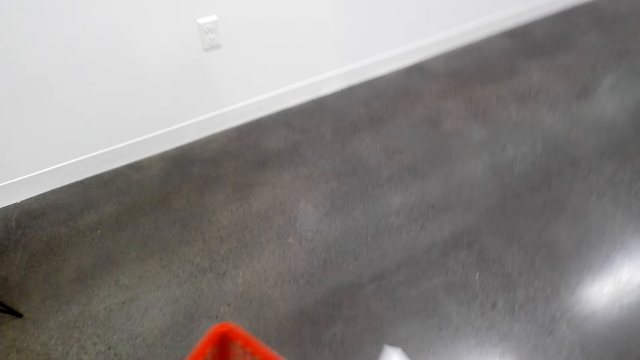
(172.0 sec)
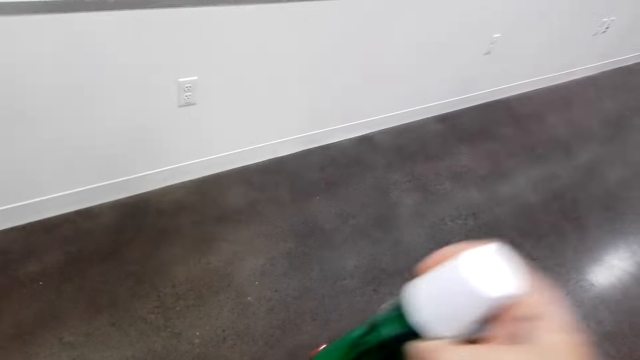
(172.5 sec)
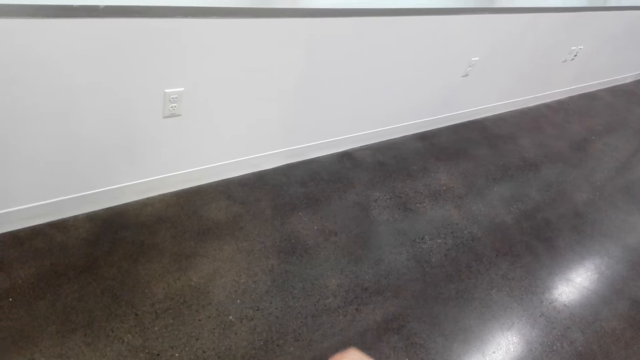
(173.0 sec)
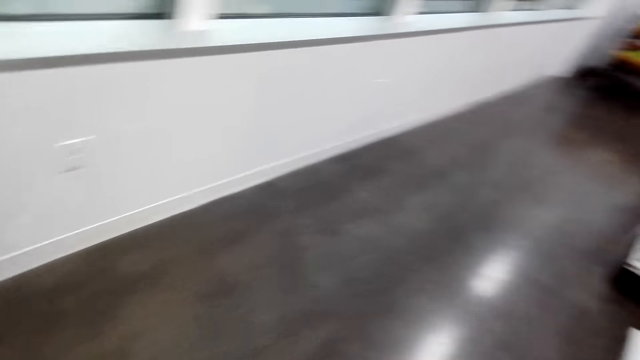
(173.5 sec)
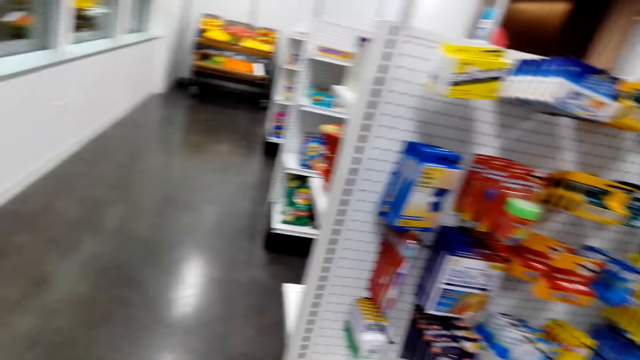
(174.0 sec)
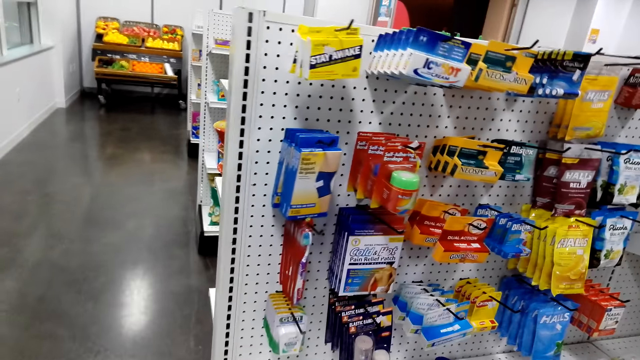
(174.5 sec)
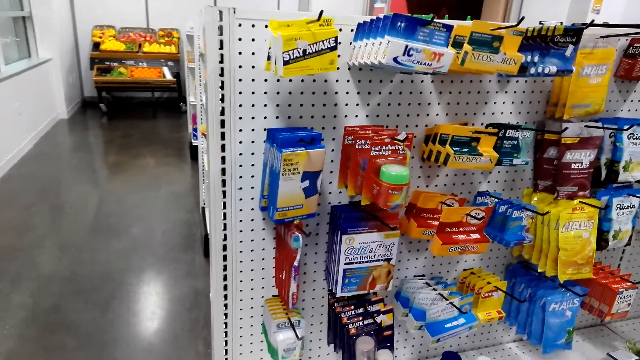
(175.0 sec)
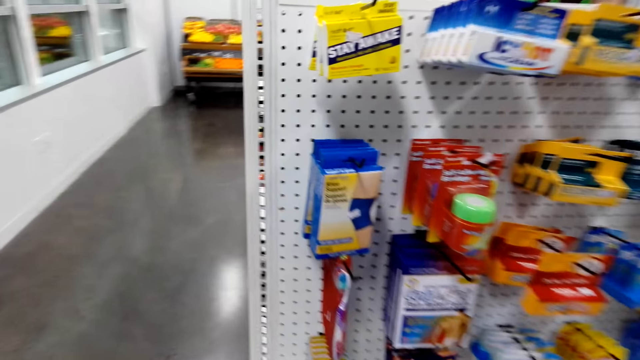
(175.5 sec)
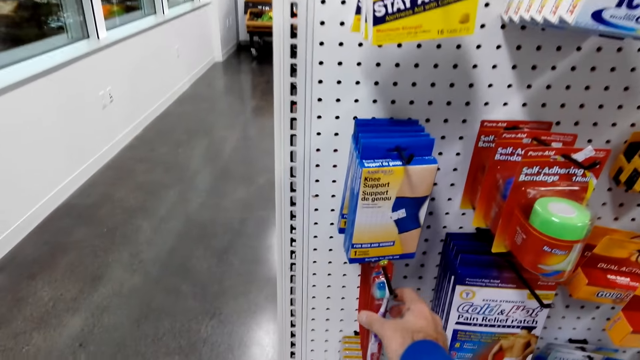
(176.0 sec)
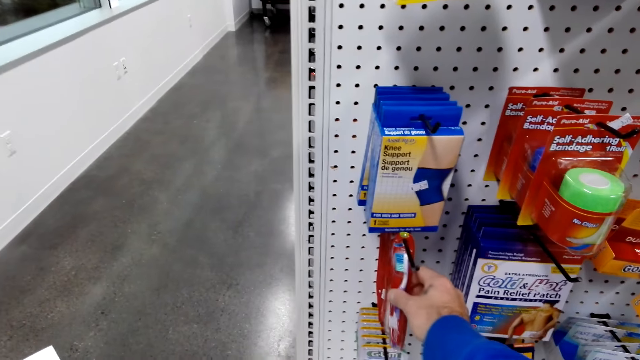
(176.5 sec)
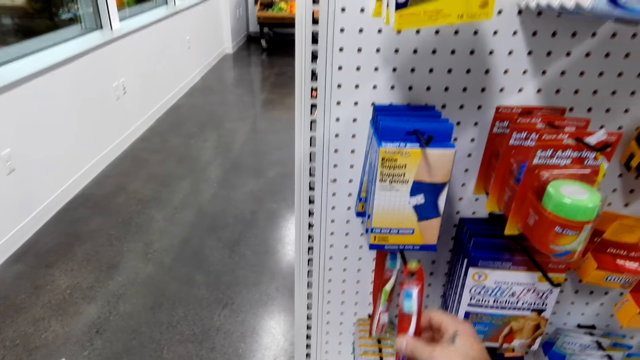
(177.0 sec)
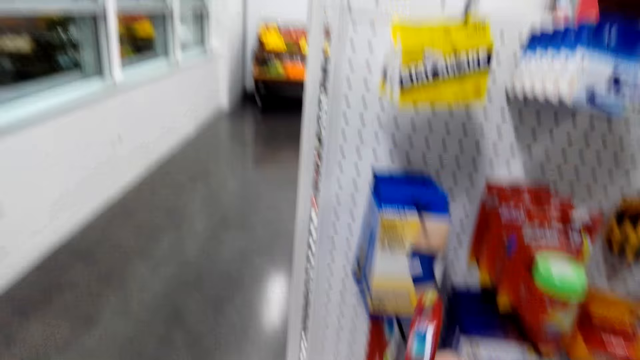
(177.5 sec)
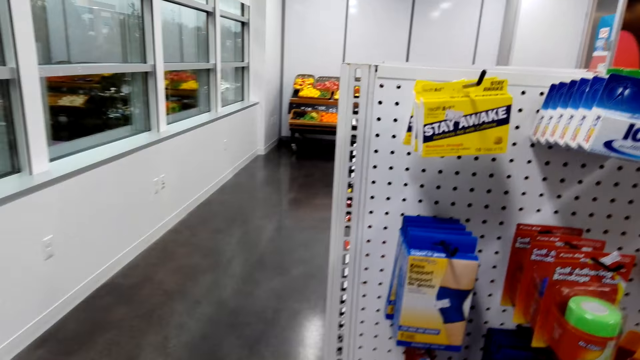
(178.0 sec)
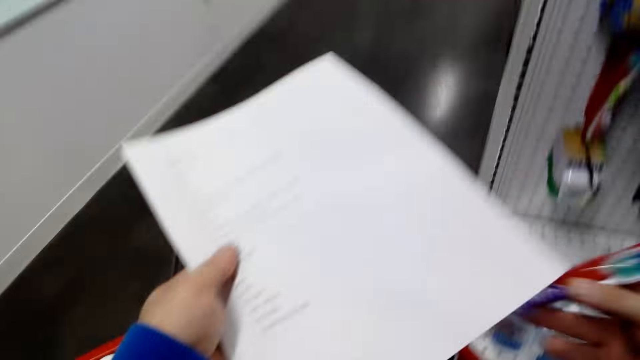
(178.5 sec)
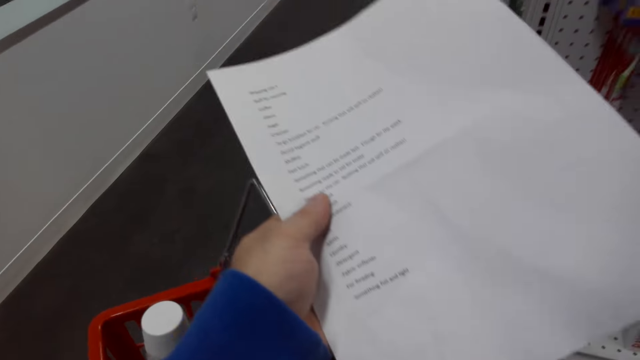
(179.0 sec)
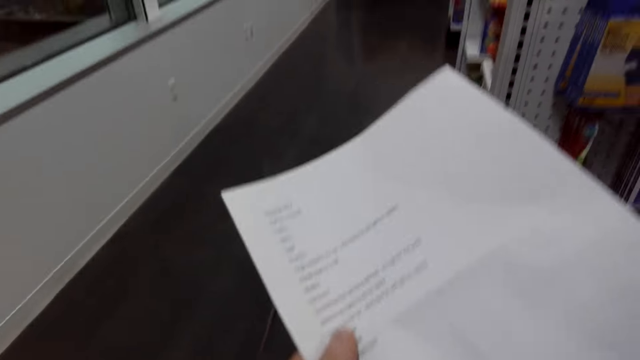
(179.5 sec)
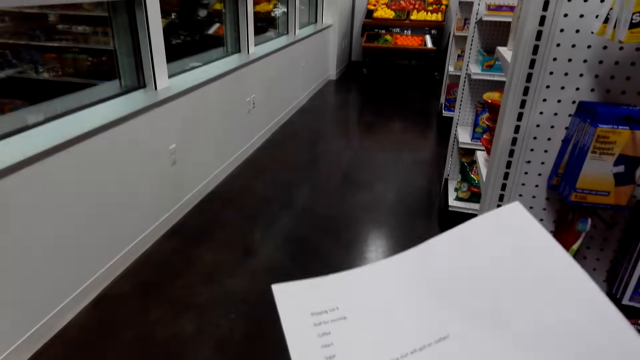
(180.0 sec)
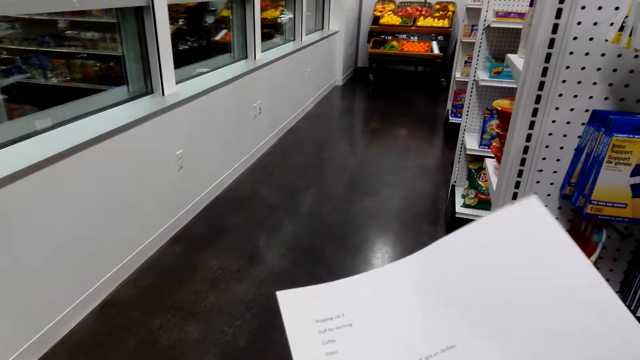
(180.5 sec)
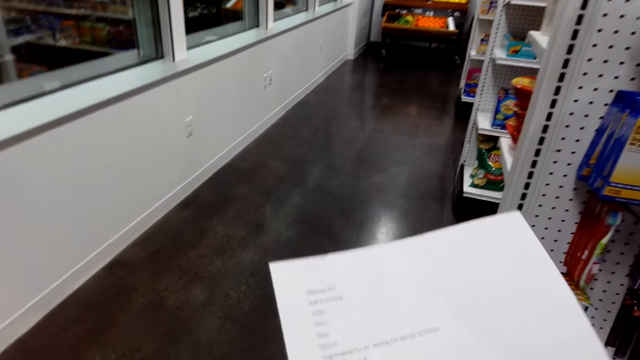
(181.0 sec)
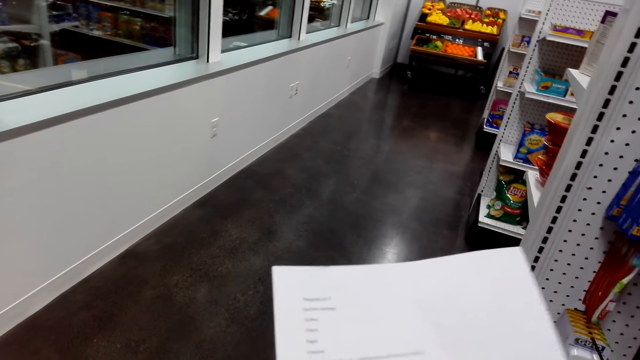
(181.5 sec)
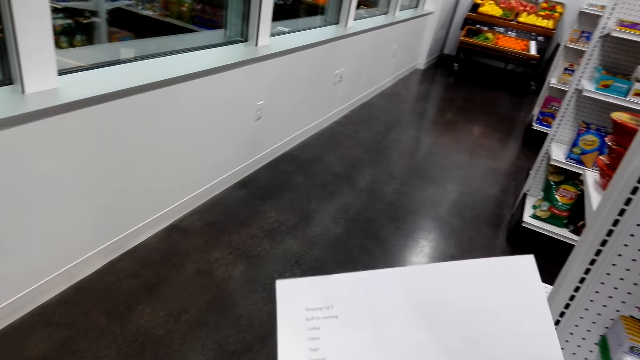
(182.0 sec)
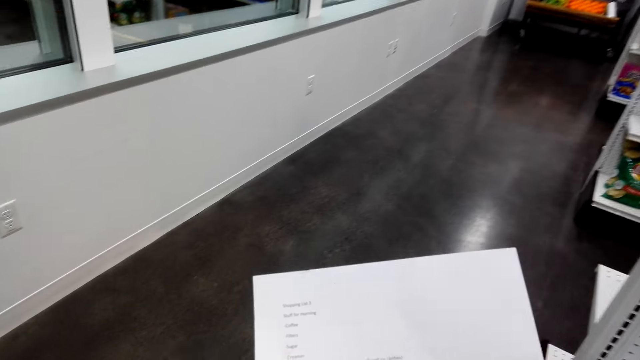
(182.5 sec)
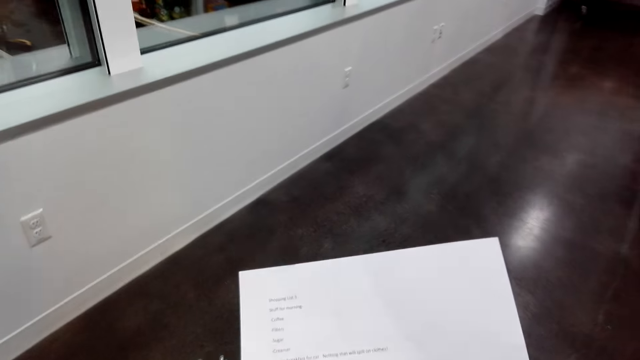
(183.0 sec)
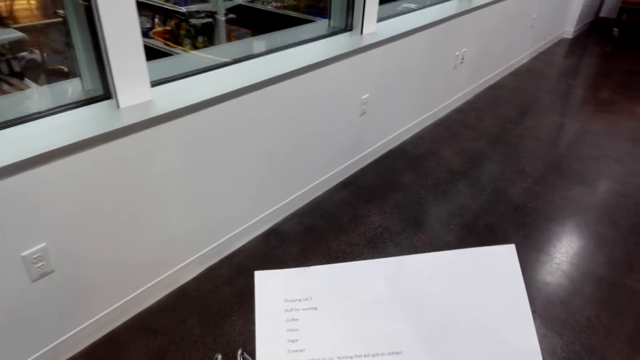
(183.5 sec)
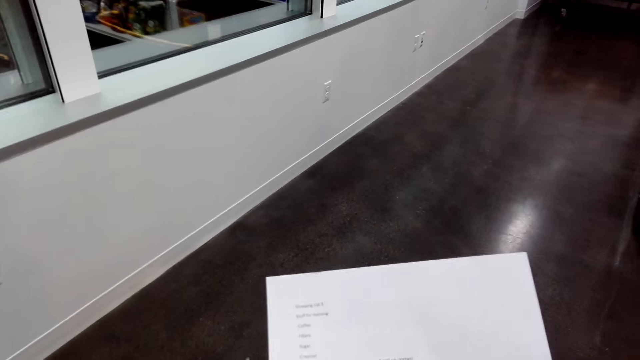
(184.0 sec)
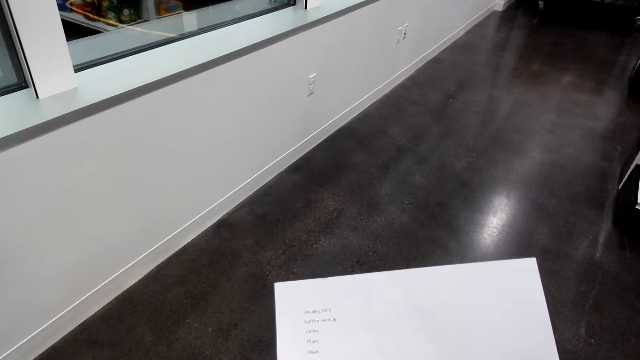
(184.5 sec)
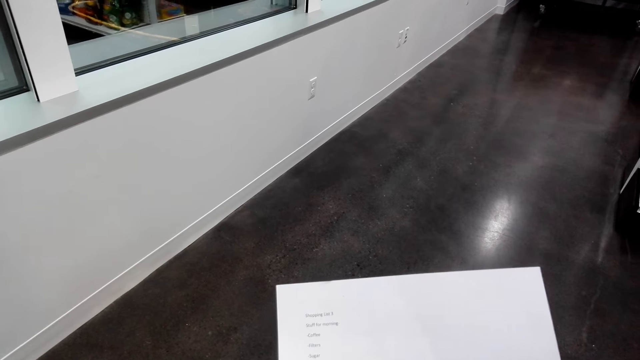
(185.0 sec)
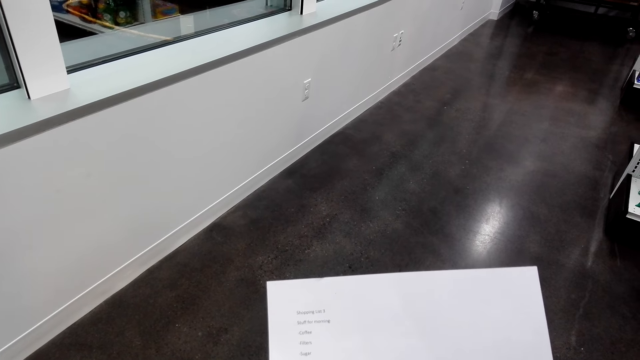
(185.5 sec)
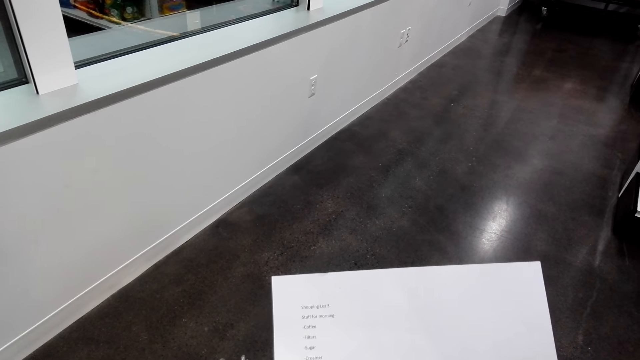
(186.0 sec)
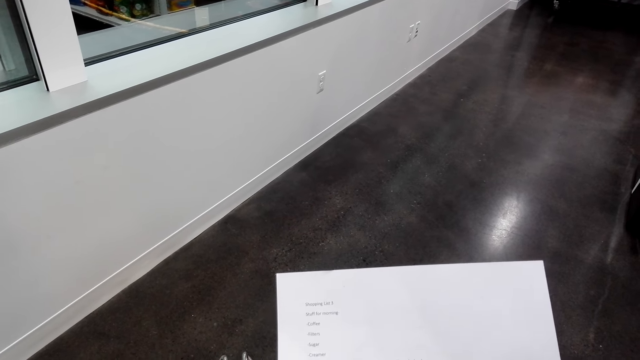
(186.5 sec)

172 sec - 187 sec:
The camera wearer picks up an item. They drop the item in the basket. They pick up the toothbrush from the shelf. They put the toothbrush in the trolley. They read the shopping list.

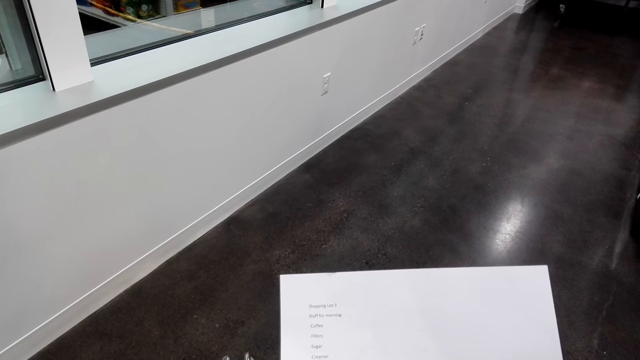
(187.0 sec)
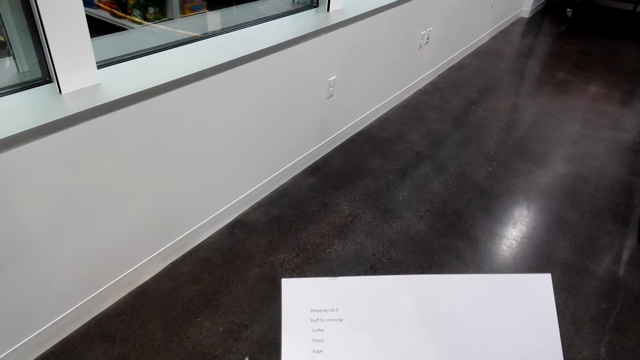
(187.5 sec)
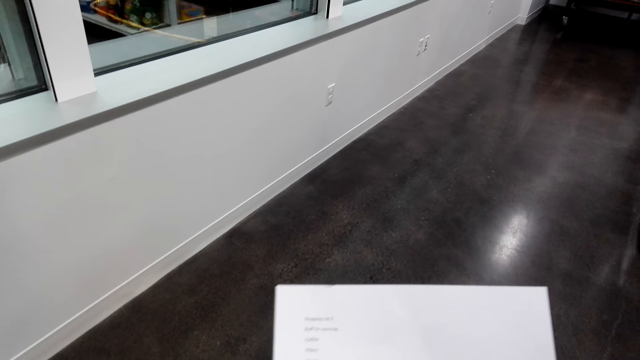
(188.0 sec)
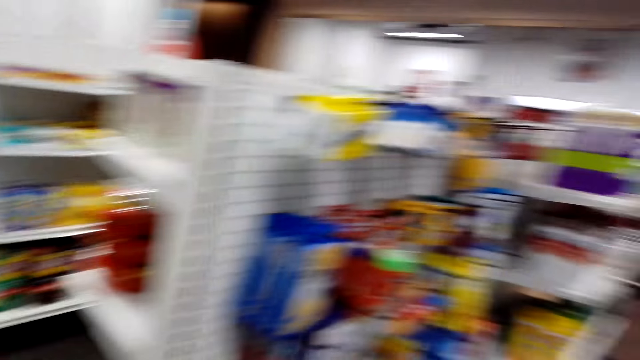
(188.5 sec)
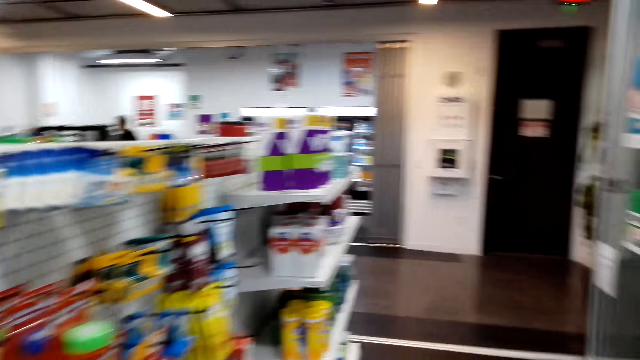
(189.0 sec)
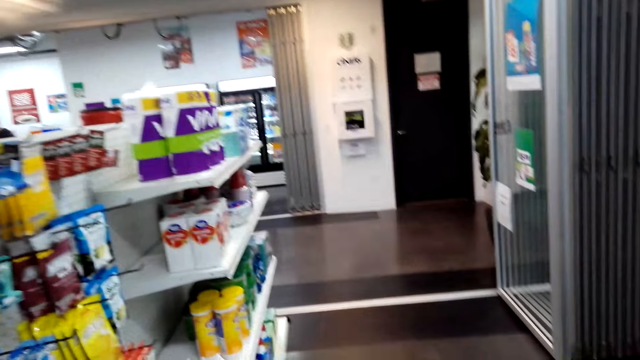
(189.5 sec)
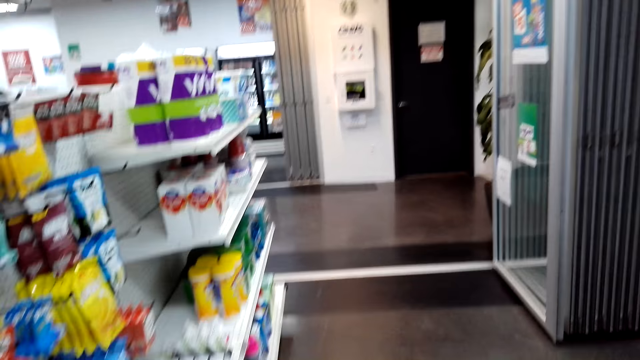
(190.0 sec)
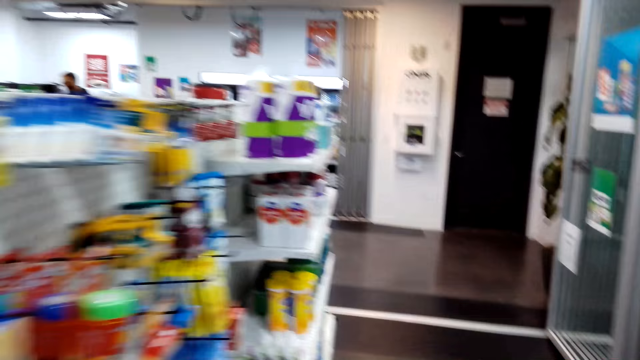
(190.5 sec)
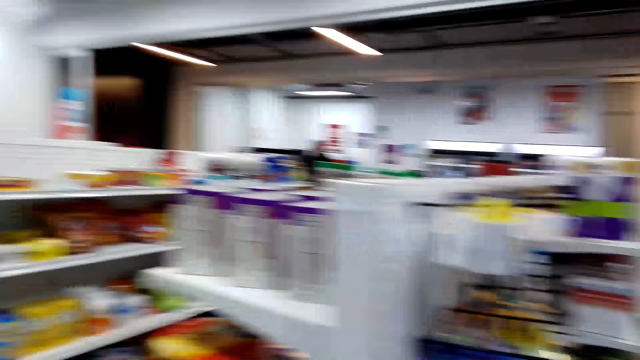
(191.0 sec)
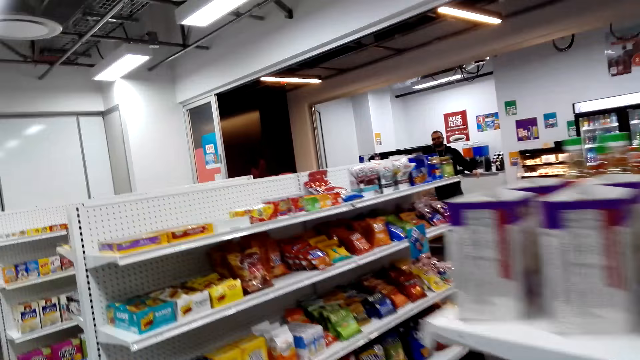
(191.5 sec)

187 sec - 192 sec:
The camera wearer looks around.
